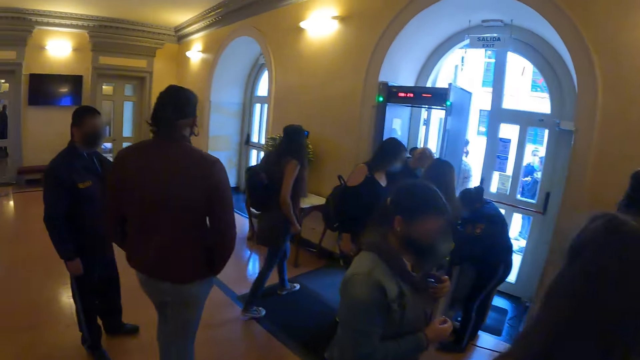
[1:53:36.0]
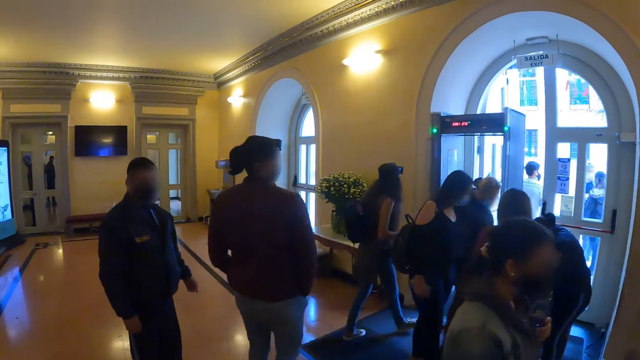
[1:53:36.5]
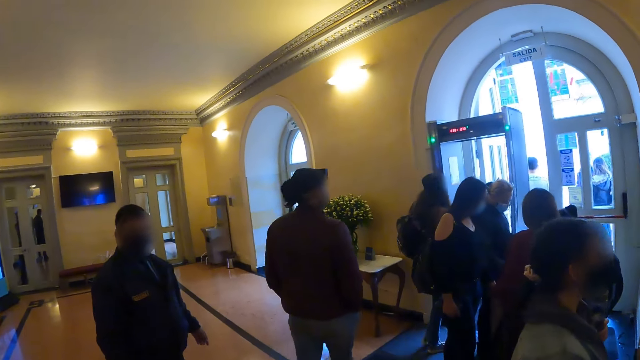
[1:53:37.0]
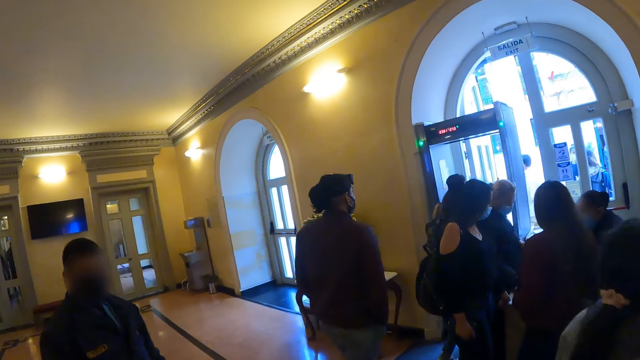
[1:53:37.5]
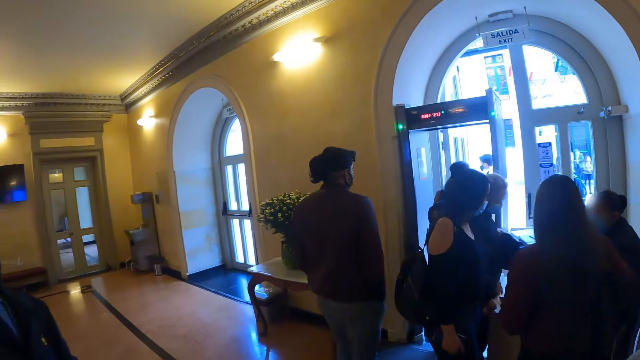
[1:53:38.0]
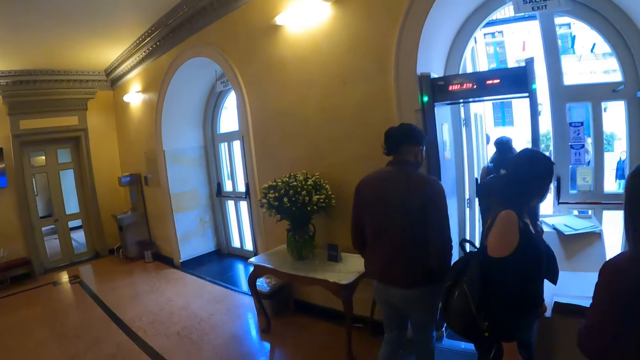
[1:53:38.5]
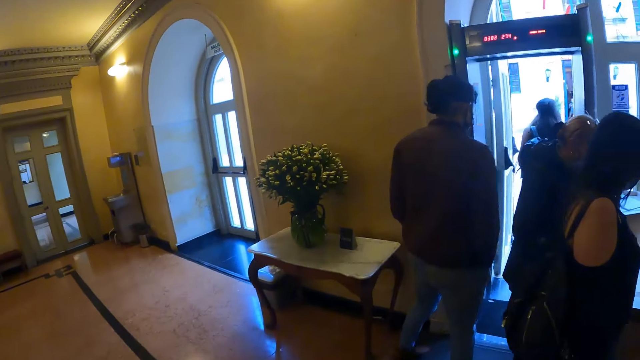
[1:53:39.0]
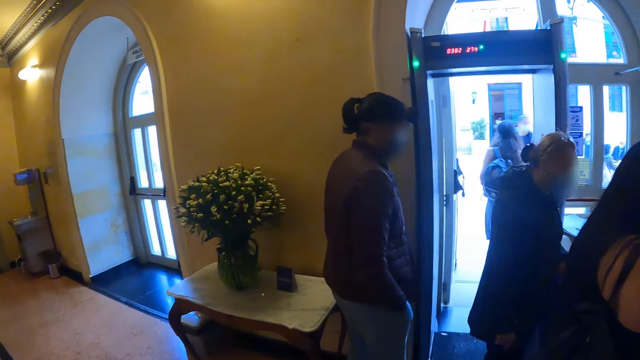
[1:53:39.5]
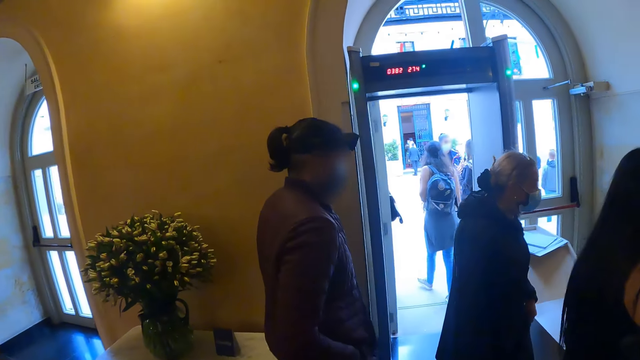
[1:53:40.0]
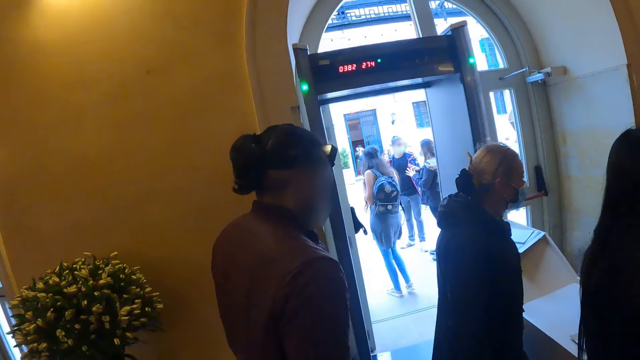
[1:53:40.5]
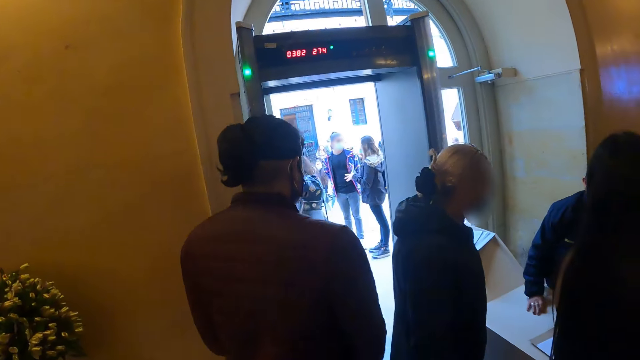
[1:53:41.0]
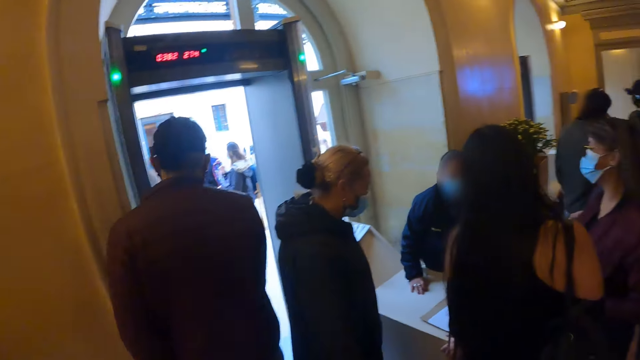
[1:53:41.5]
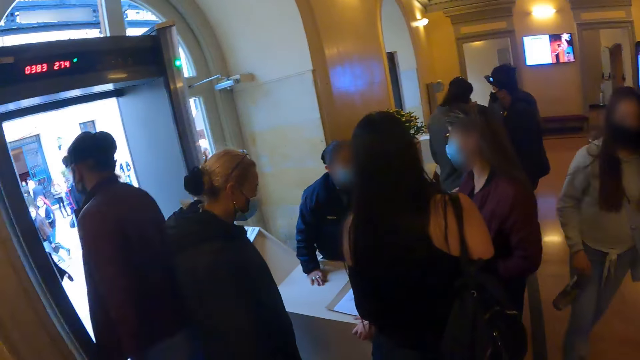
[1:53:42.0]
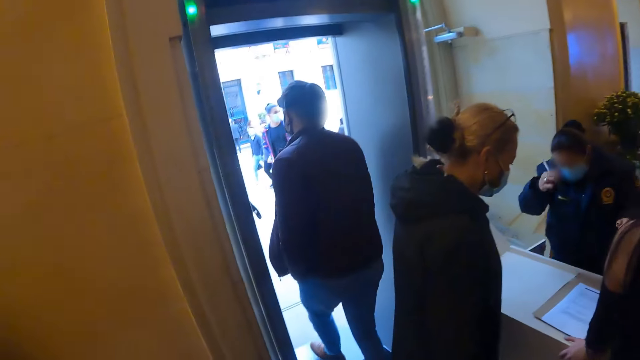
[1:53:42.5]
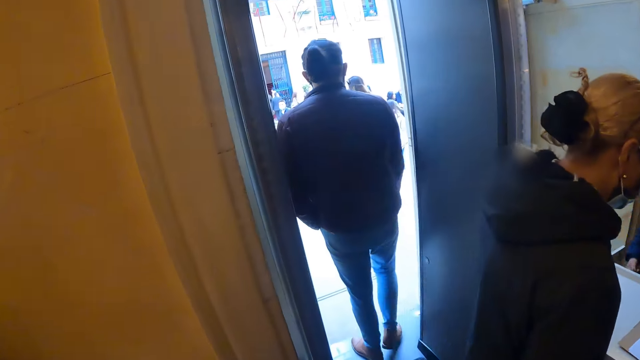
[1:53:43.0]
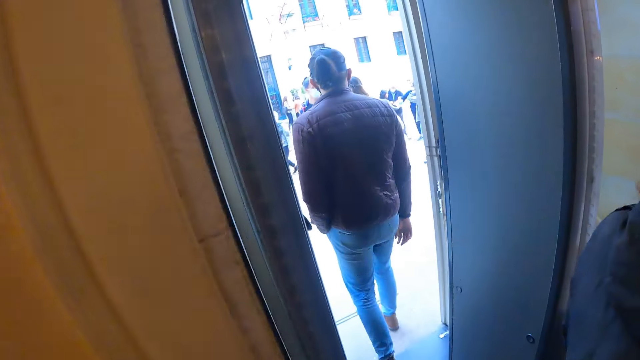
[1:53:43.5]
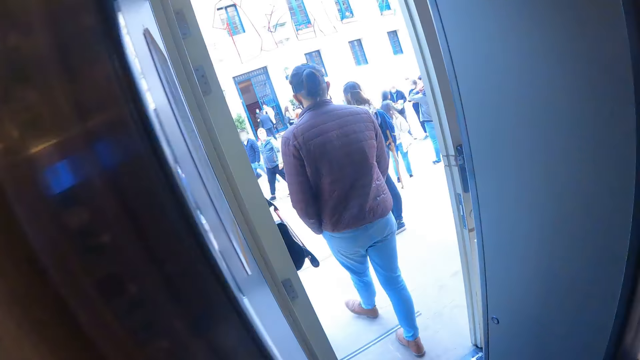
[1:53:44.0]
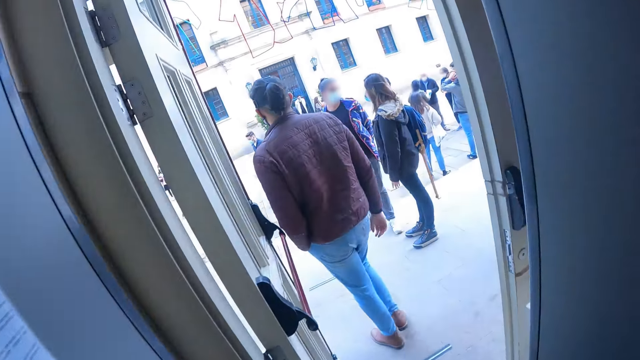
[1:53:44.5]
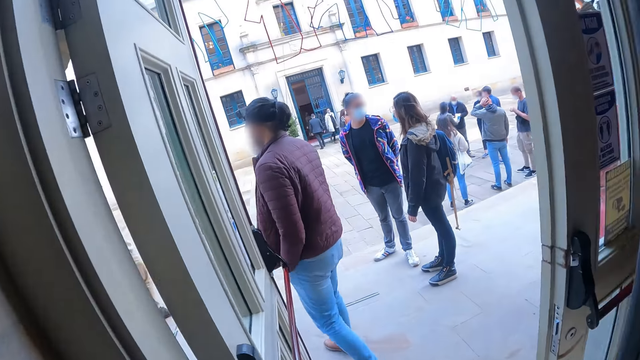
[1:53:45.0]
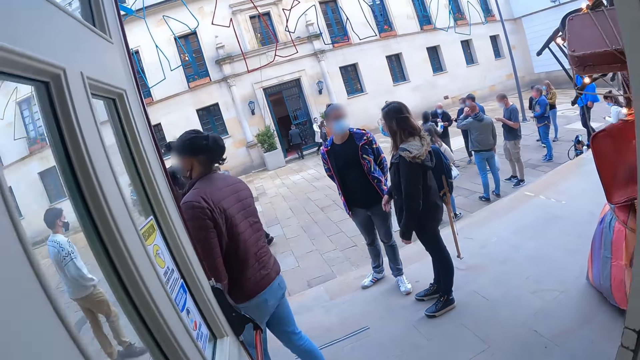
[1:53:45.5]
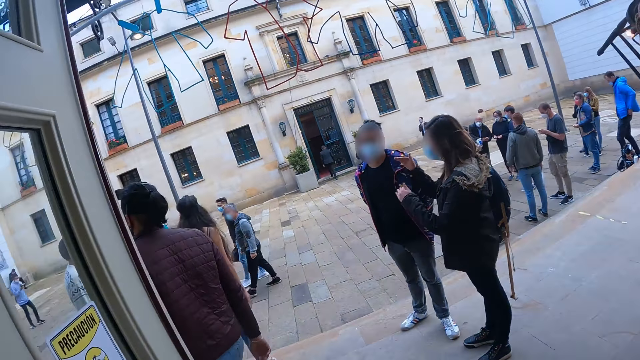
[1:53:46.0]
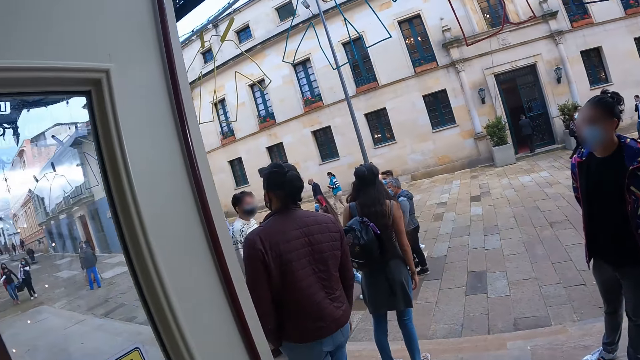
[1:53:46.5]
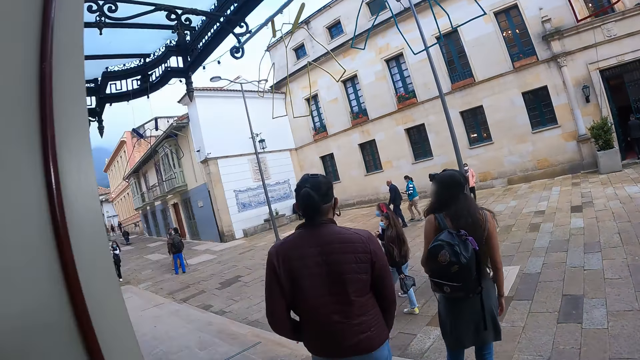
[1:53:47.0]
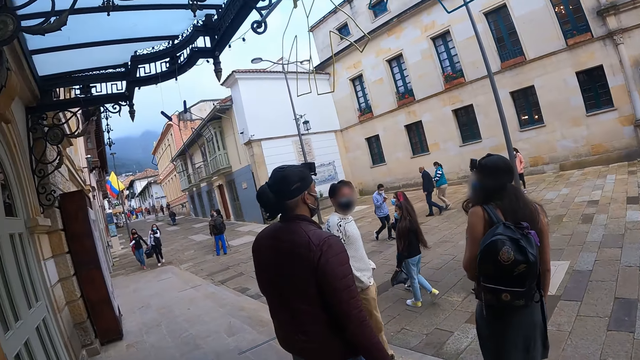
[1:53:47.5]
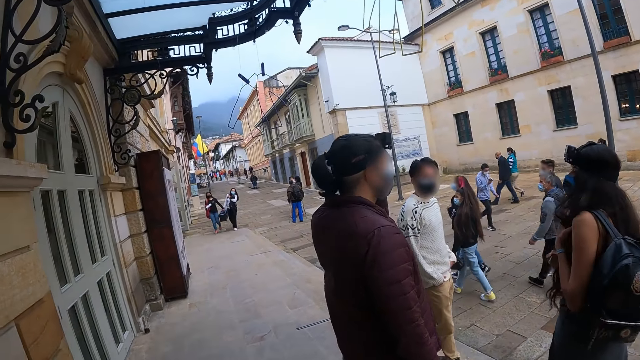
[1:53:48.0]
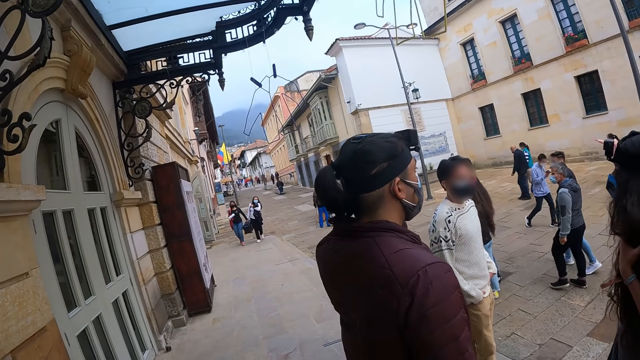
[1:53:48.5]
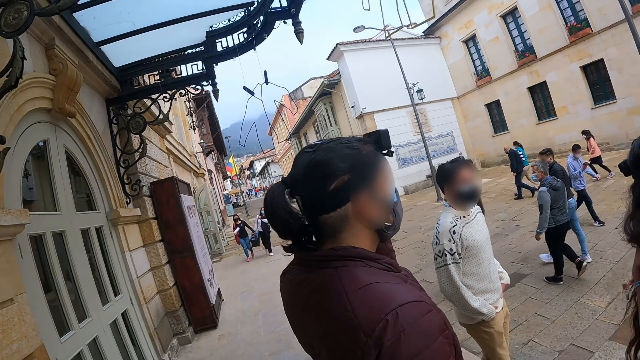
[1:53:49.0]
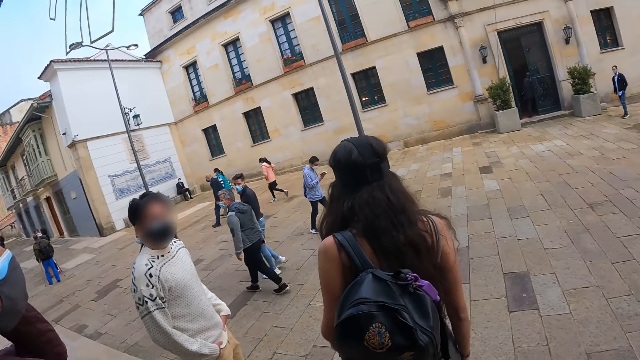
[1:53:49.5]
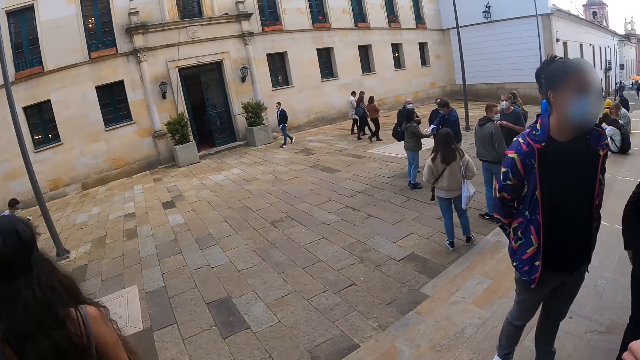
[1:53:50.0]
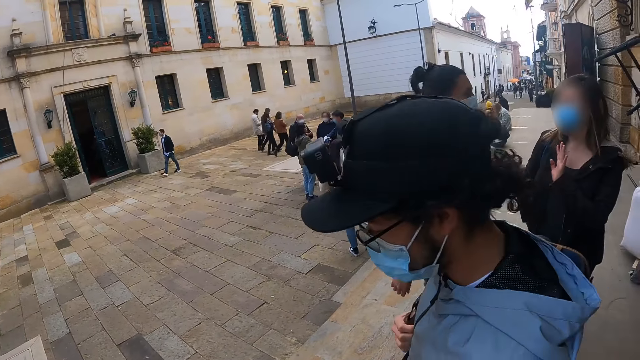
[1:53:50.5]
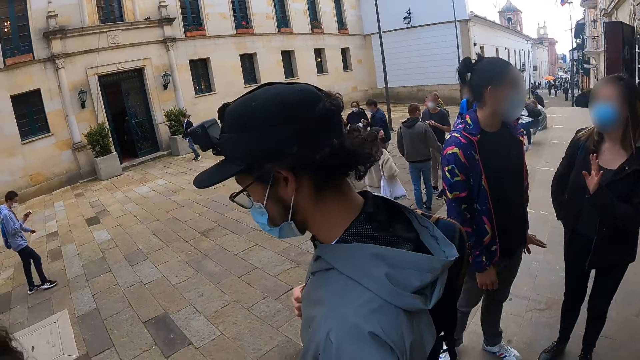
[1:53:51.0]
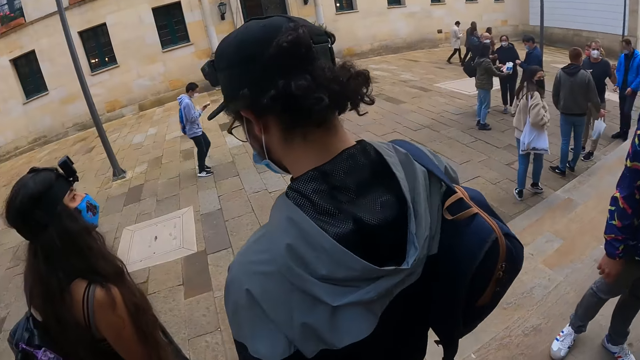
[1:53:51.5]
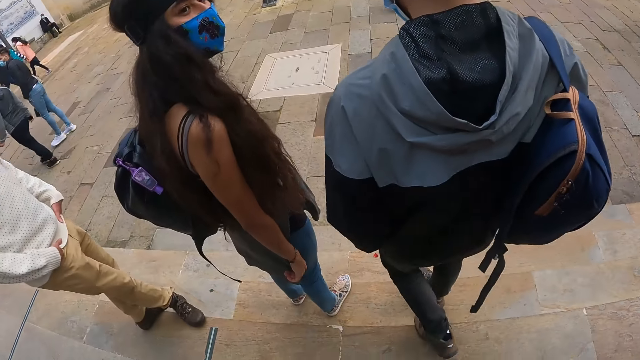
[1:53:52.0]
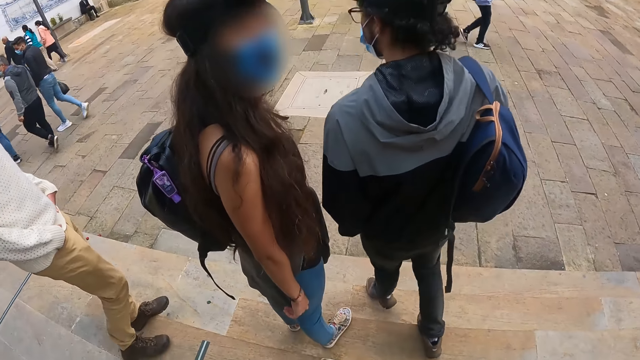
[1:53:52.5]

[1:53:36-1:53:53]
The camera wearer walks across a room towards a metal detector exit. They look to the right. They exit a building. They look around an alley.
